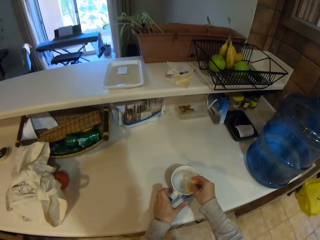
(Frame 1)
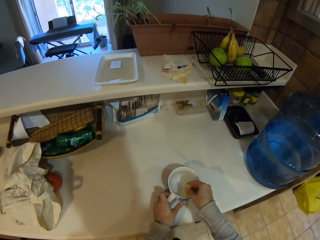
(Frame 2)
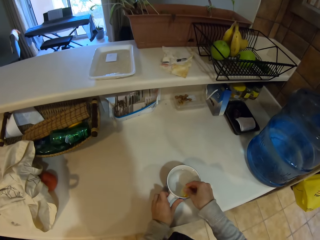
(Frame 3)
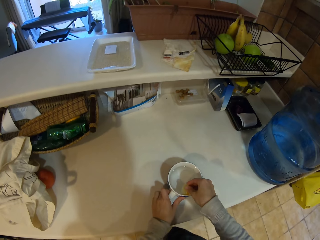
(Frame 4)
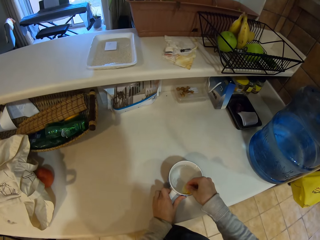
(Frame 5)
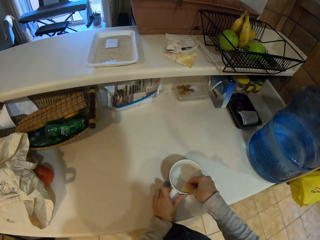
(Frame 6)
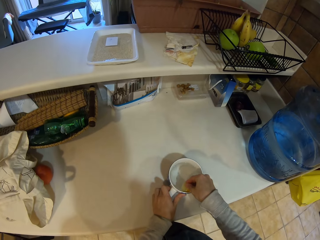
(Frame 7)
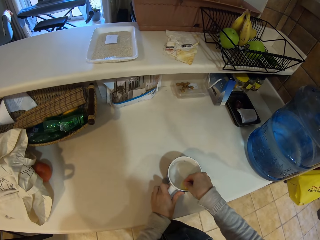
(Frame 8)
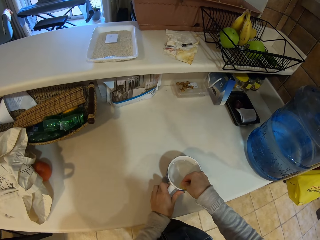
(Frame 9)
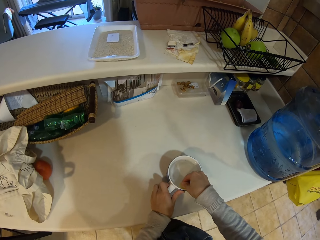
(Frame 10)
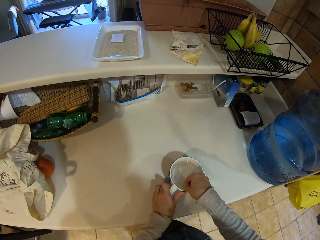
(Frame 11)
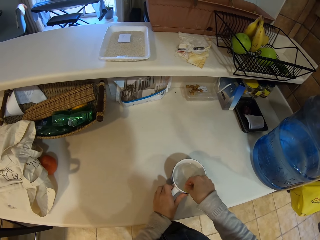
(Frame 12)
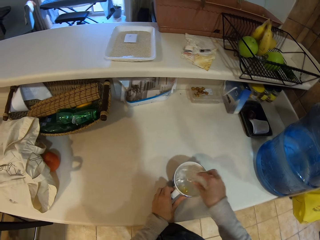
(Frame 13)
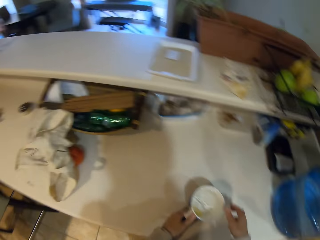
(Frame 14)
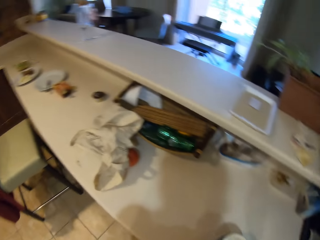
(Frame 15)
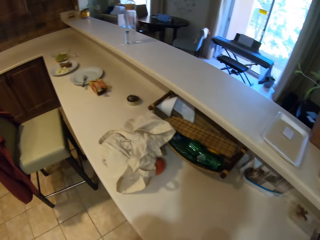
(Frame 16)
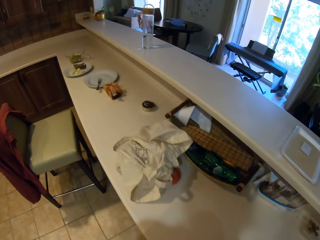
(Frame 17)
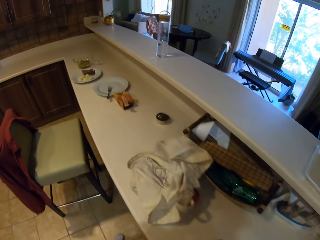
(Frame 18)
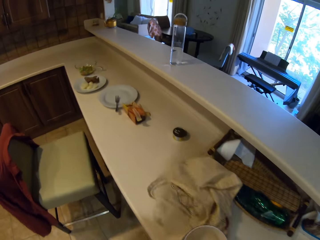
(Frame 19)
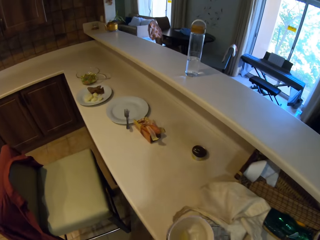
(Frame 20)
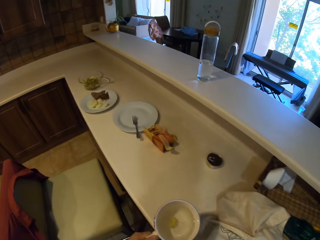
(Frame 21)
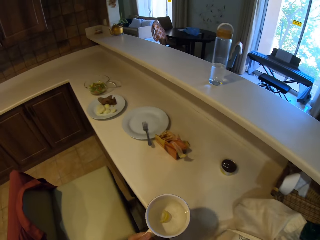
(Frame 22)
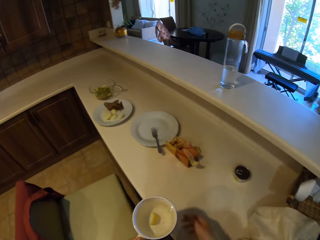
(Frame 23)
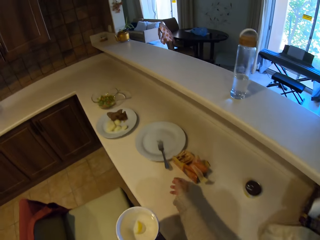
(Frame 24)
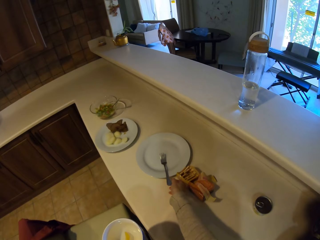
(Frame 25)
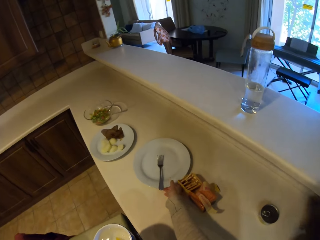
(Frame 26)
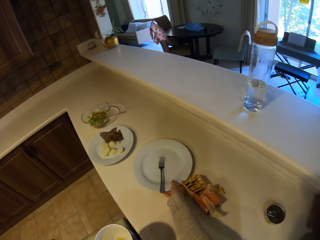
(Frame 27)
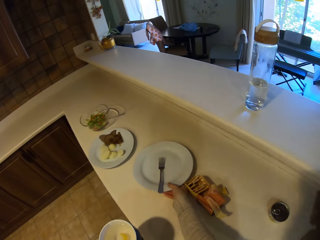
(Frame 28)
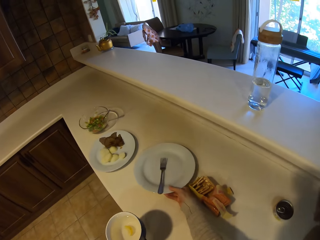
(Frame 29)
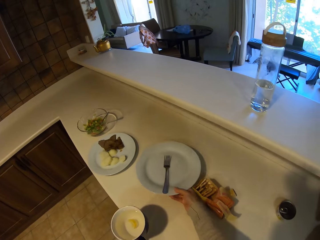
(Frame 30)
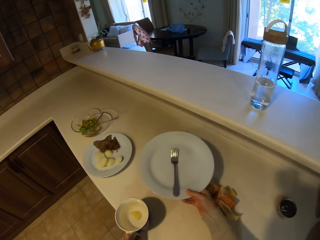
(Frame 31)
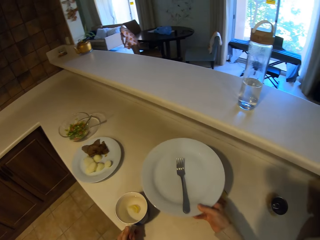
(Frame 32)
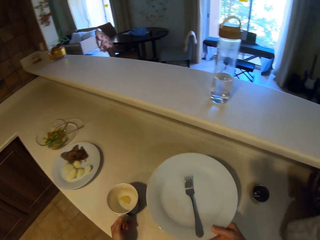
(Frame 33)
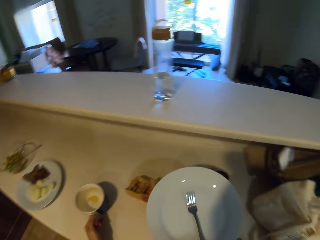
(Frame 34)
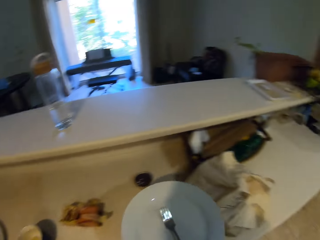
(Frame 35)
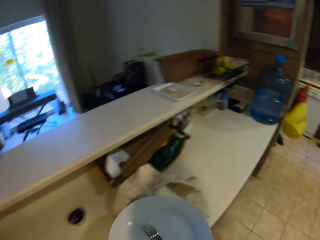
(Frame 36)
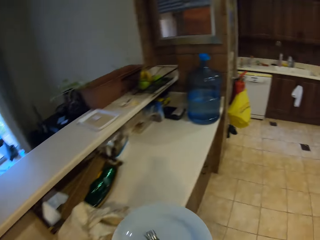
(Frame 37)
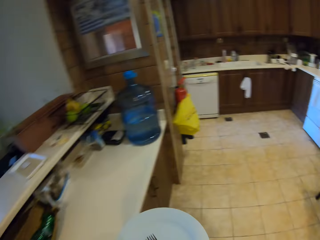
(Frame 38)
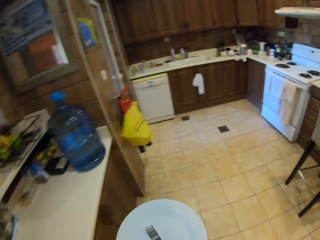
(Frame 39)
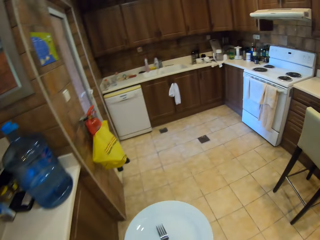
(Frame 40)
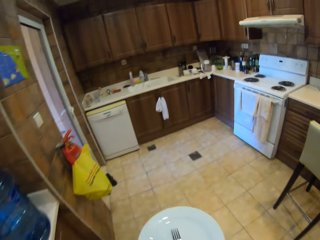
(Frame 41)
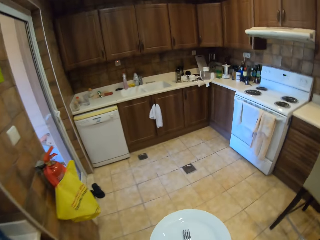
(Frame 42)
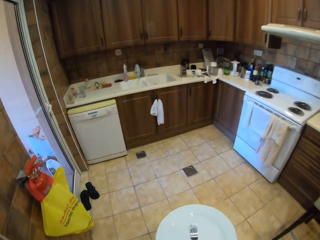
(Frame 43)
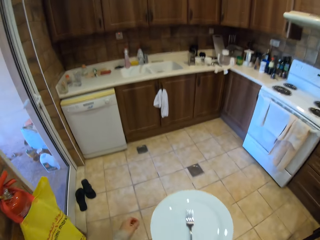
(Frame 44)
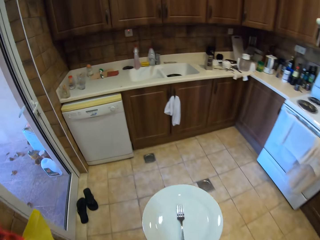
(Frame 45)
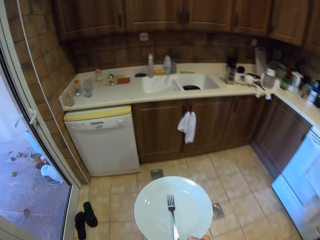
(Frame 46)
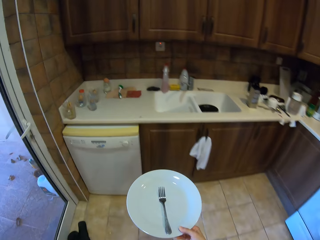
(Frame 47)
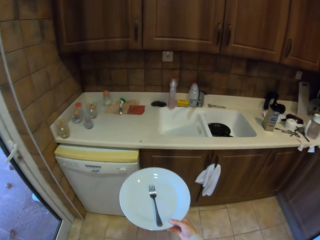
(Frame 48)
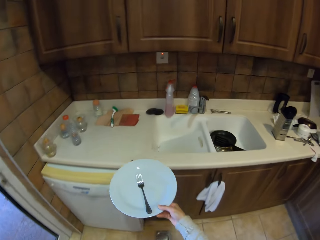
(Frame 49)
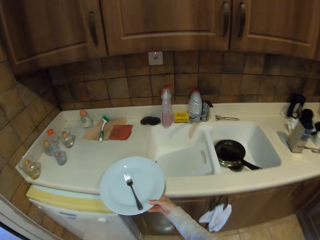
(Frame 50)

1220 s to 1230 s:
The camera wearer squeezes the lemon juice on the cup. They put the piece of orange in the cup. They pick up the cup, walk around the kitchen, and pick up the plate. They put the cup down and walk around the kitchen.

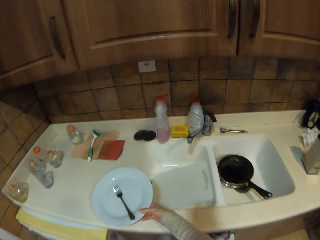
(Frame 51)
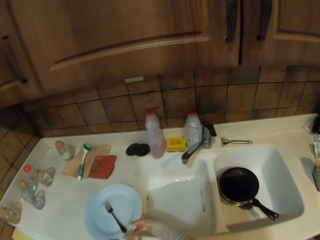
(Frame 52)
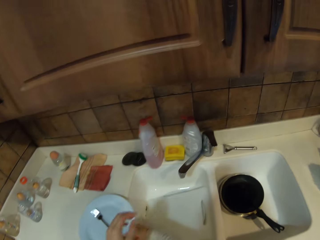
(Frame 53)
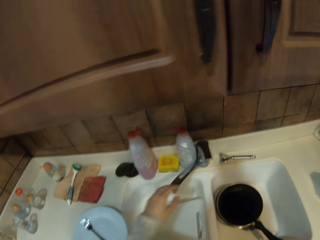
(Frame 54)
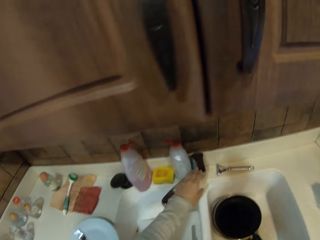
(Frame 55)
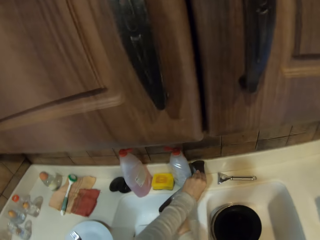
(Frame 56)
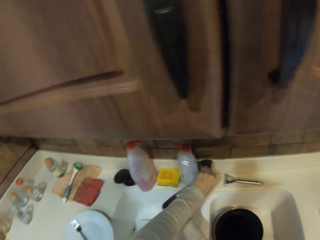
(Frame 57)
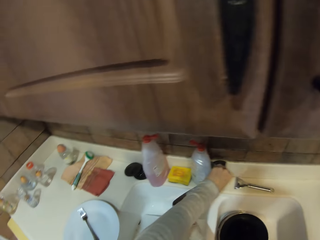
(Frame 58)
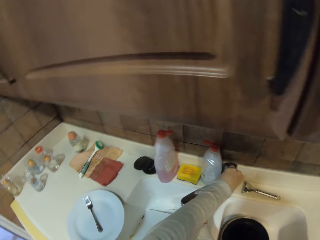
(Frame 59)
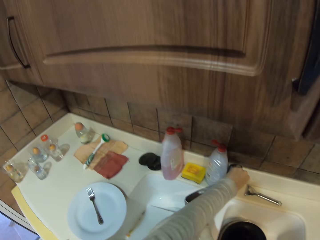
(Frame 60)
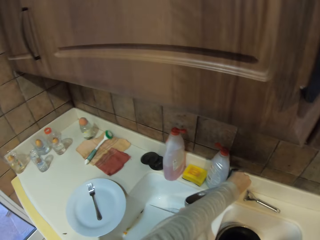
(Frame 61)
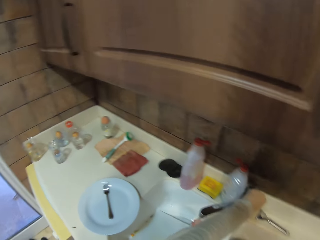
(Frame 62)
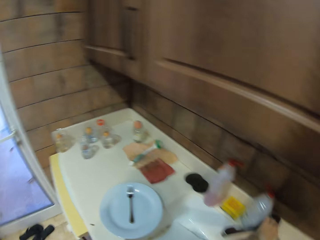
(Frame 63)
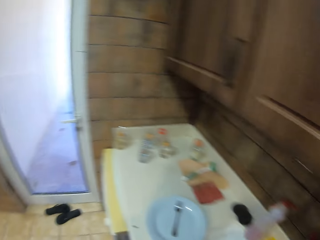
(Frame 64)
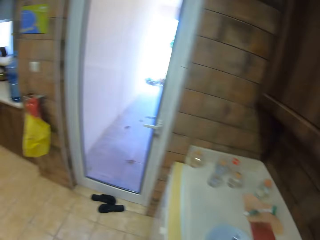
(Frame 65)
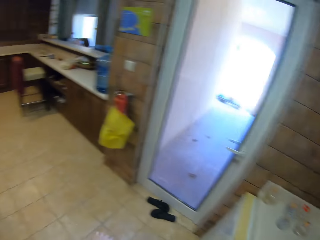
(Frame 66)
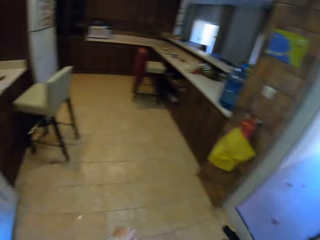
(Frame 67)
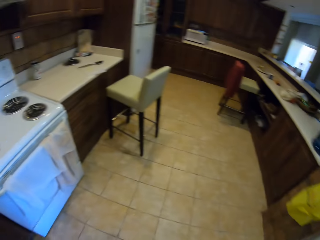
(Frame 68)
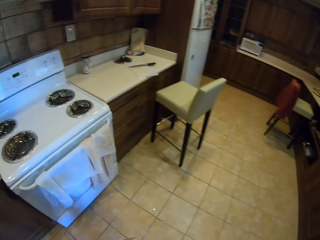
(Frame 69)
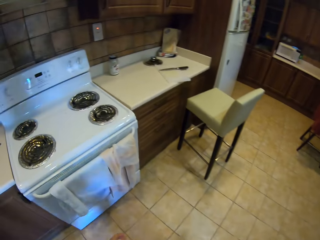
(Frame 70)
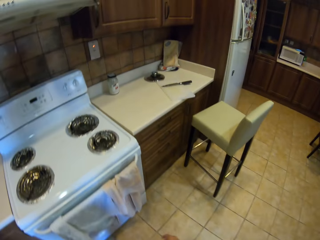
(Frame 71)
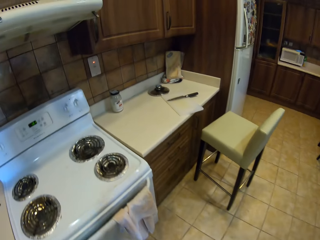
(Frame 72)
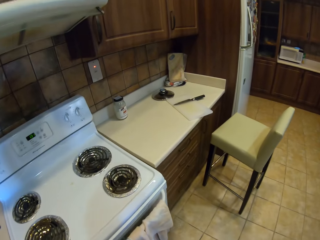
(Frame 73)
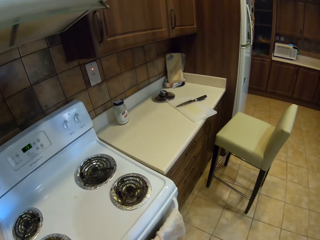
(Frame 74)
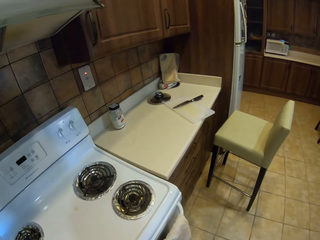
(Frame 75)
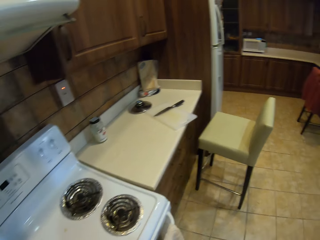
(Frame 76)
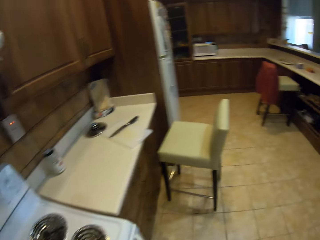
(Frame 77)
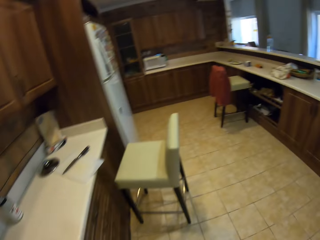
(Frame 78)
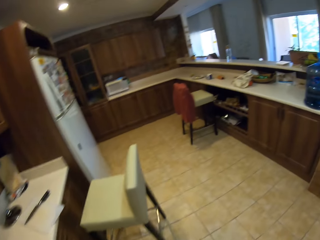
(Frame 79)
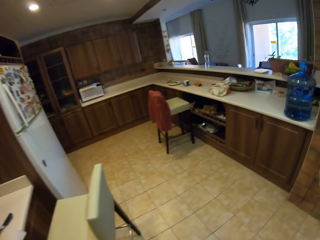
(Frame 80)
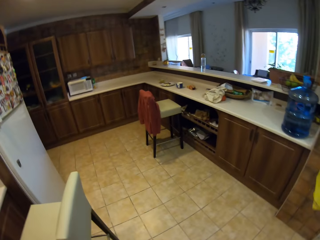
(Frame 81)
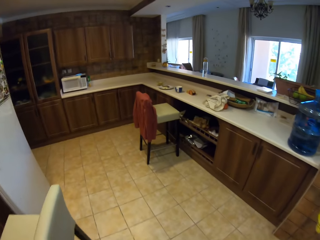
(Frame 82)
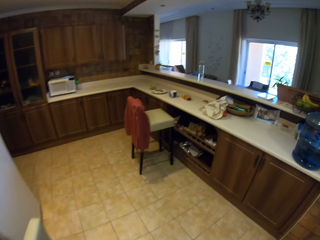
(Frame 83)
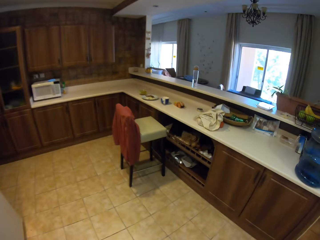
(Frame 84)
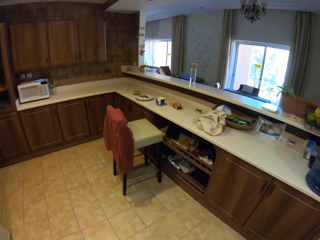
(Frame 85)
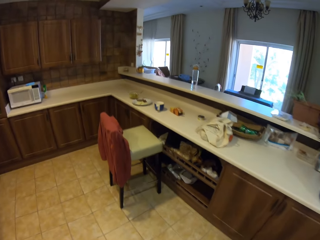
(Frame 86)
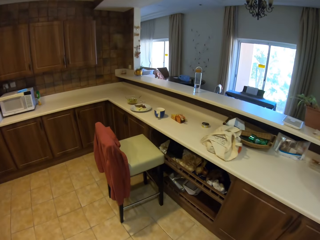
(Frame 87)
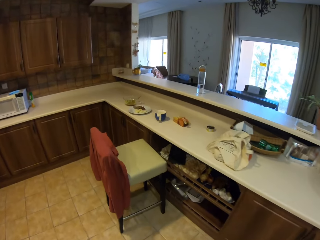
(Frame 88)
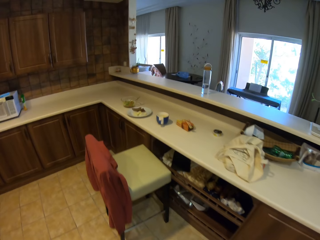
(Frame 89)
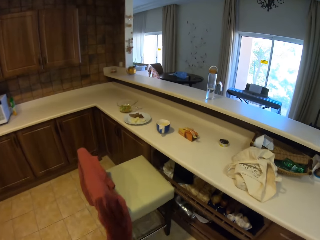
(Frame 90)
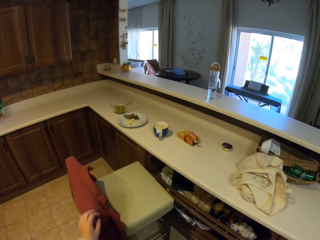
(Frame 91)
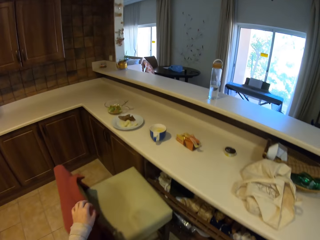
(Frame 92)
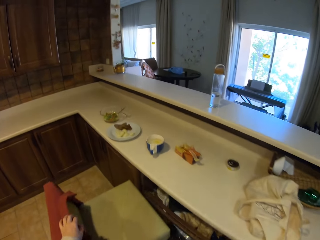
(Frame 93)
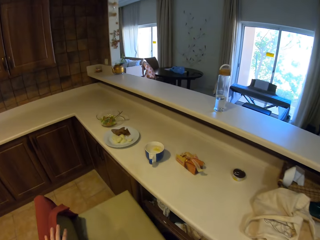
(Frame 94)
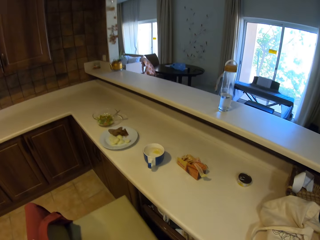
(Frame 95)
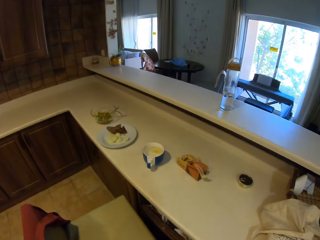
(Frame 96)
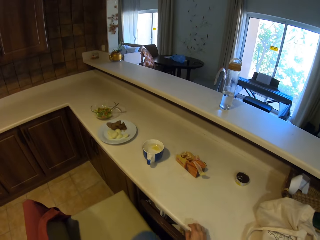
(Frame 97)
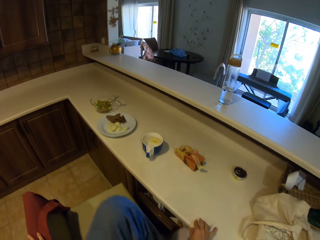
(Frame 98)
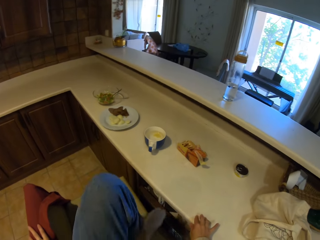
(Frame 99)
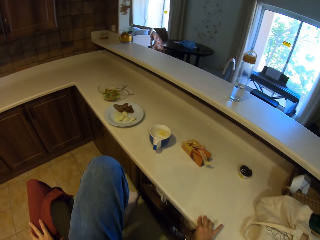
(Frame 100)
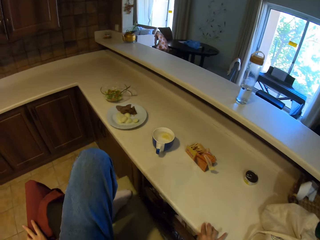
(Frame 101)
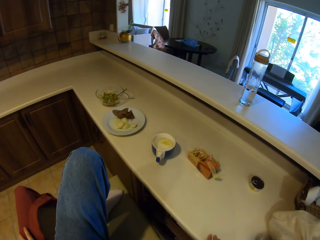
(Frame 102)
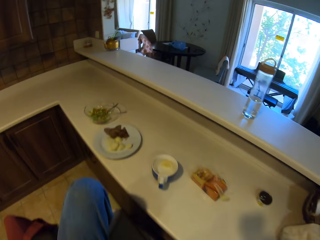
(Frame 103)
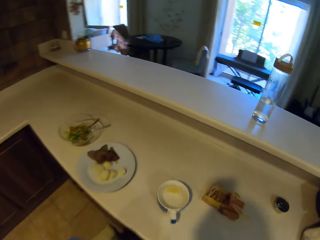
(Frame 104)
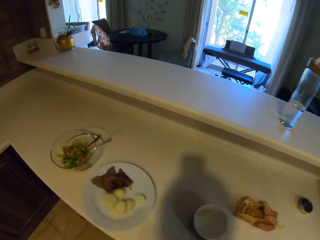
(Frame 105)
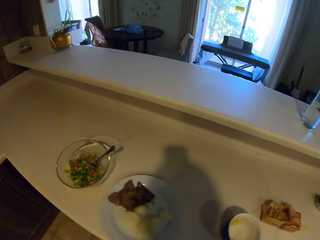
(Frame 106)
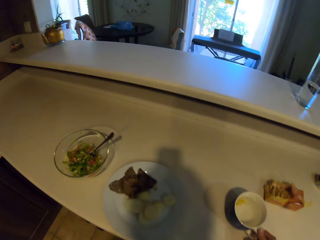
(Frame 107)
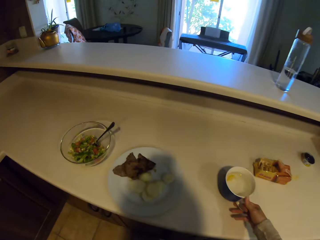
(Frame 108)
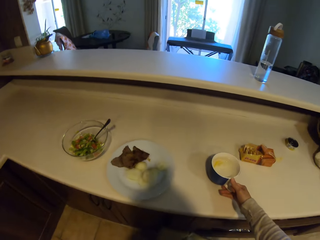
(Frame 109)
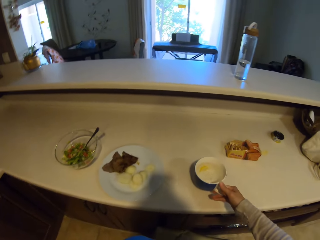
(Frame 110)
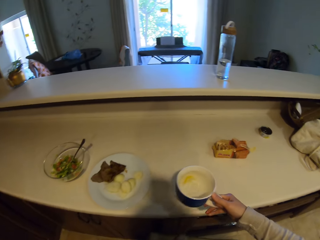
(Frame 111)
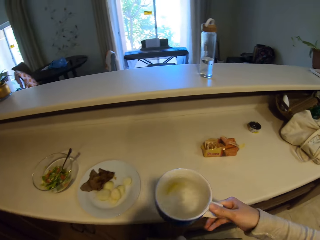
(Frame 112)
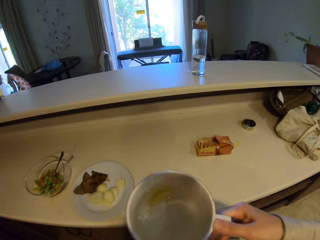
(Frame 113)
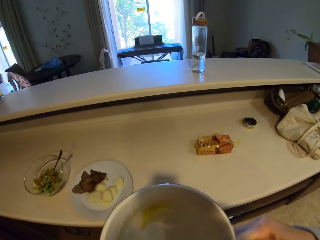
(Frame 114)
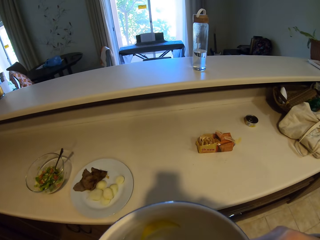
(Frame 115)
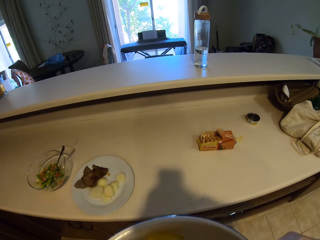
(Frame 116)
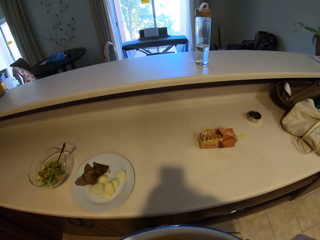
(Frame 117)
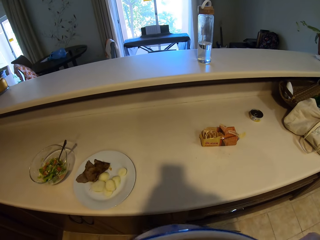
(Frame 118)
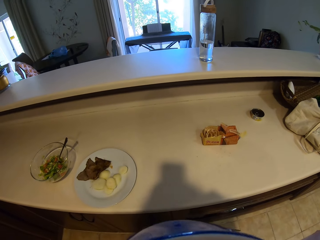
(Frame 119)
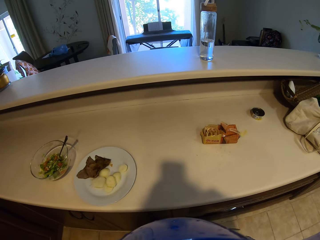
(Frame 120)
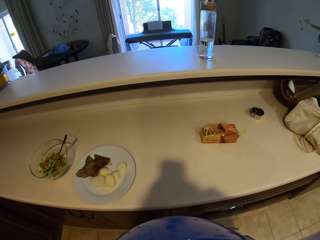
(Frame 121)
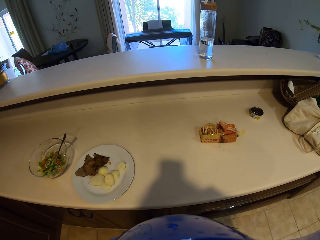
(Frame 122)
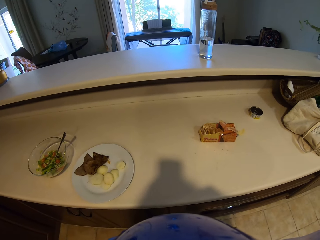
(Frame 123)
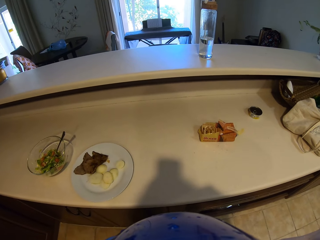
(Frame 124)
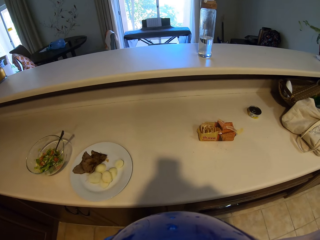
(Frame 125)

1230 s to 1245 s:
The camera wearer puts the plate on the sink table. They turn on the tap. They open the tap again. They close the tap. They walk around the kitchen. They touch the chair, move the chair with the leg, and sit on the chair. They pick up the cup. They drink the water or tea.
